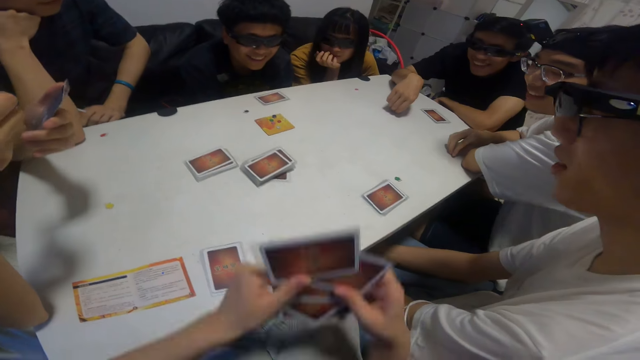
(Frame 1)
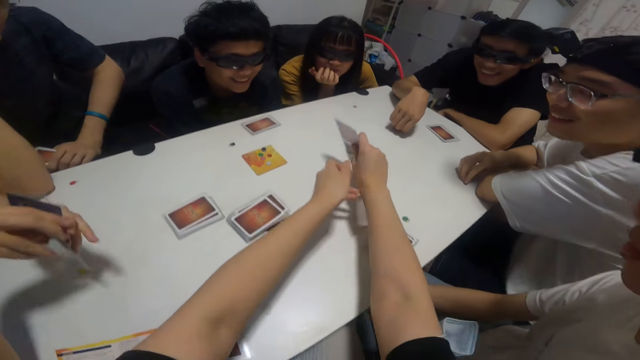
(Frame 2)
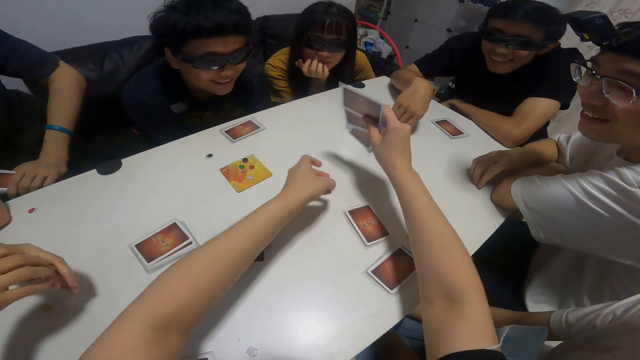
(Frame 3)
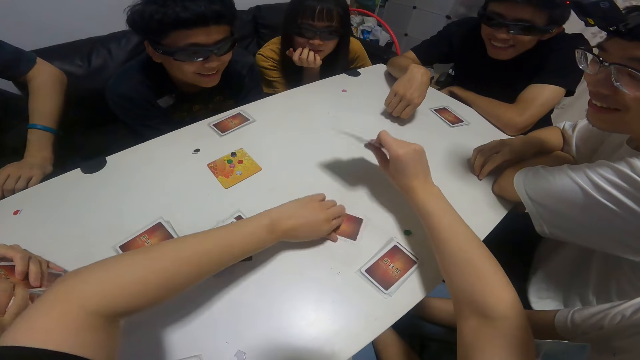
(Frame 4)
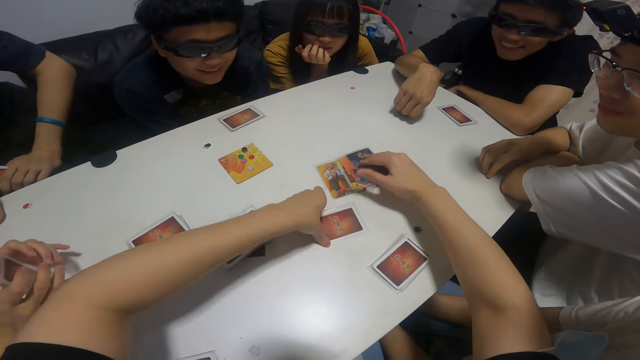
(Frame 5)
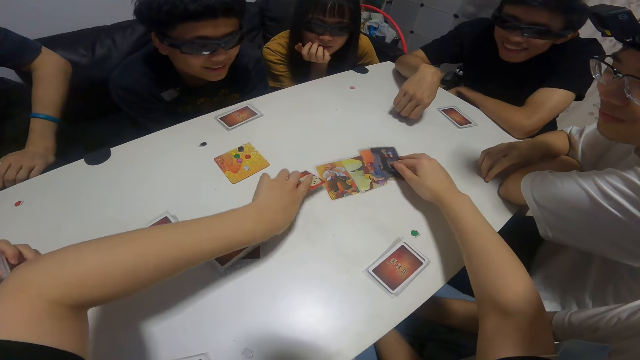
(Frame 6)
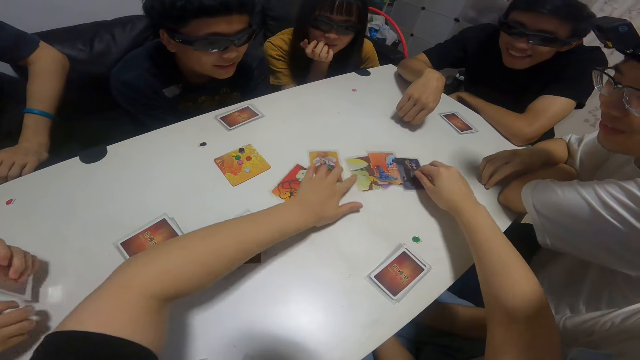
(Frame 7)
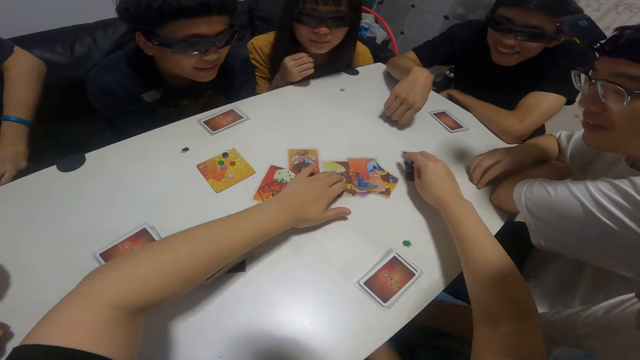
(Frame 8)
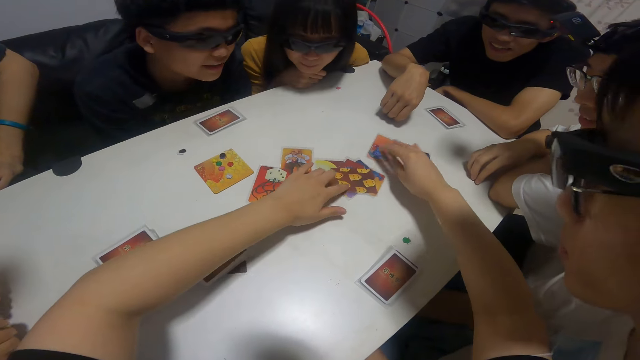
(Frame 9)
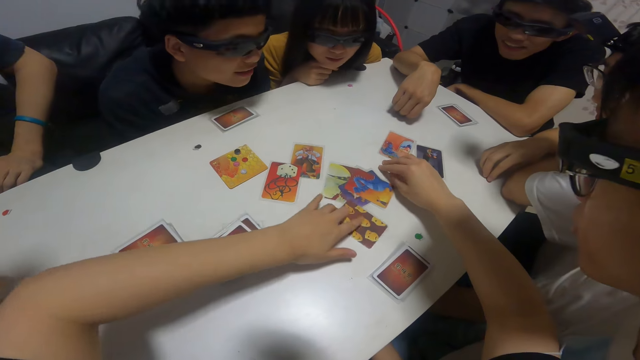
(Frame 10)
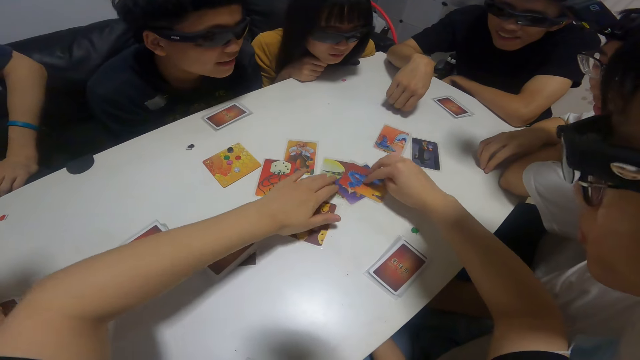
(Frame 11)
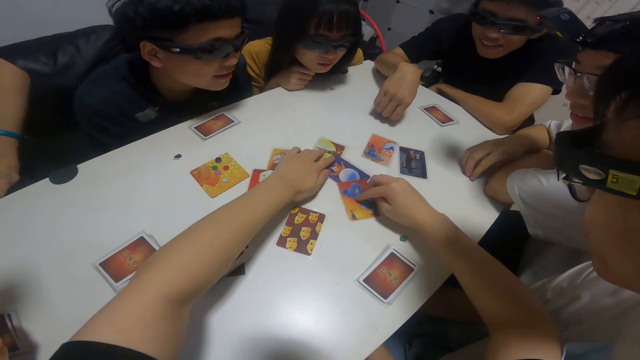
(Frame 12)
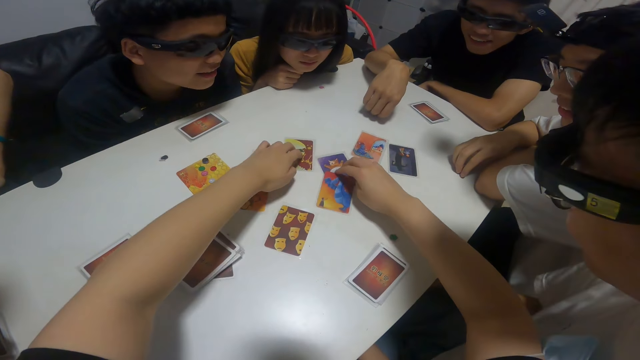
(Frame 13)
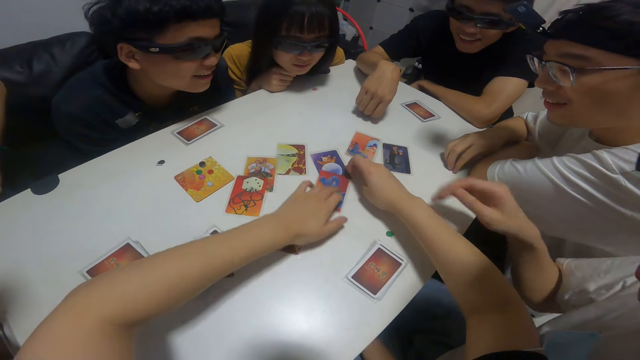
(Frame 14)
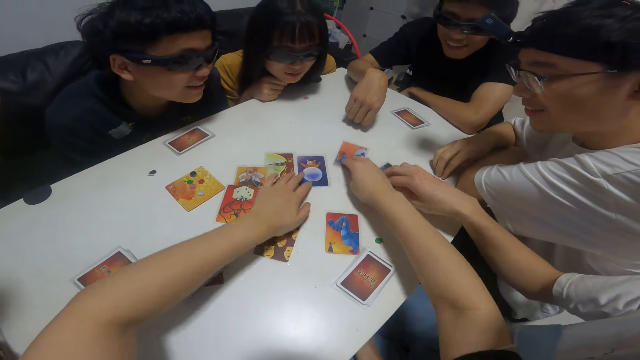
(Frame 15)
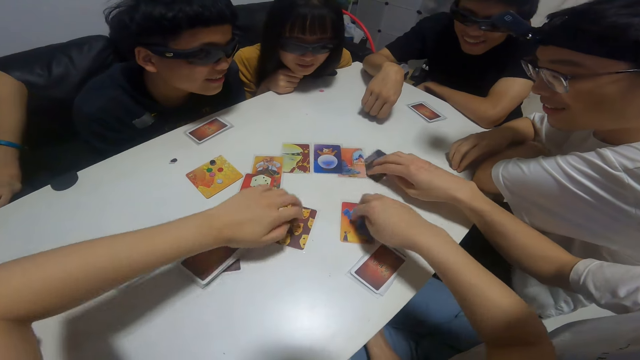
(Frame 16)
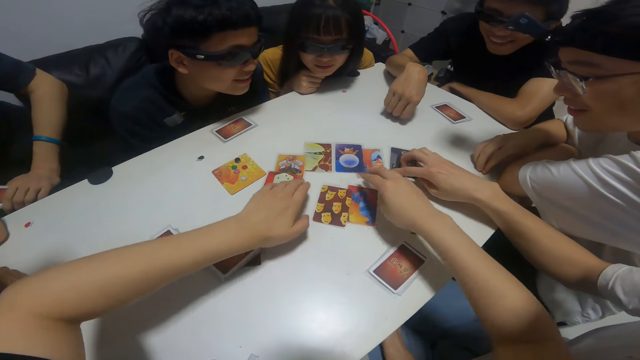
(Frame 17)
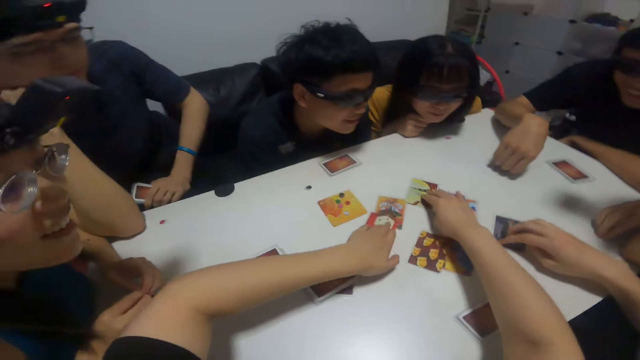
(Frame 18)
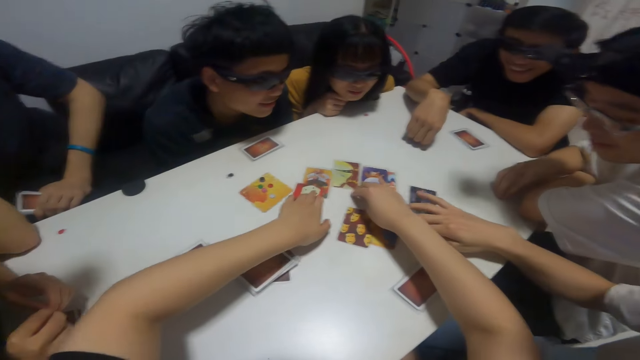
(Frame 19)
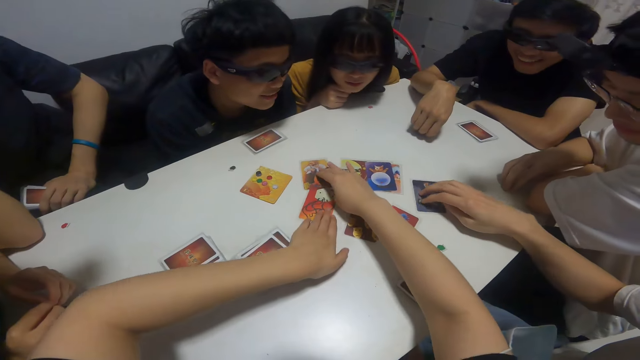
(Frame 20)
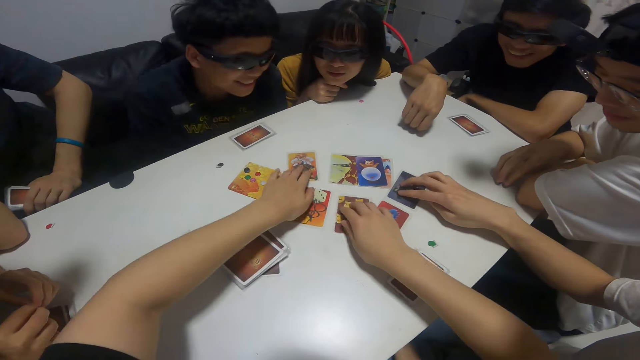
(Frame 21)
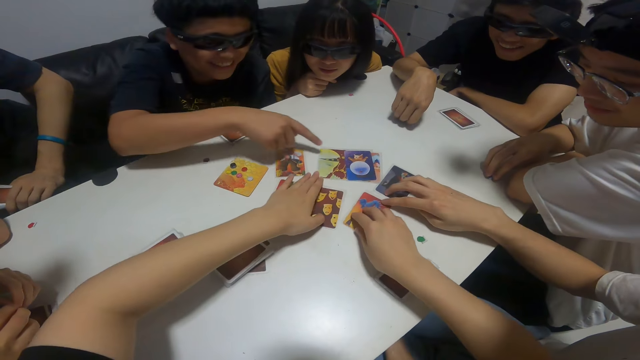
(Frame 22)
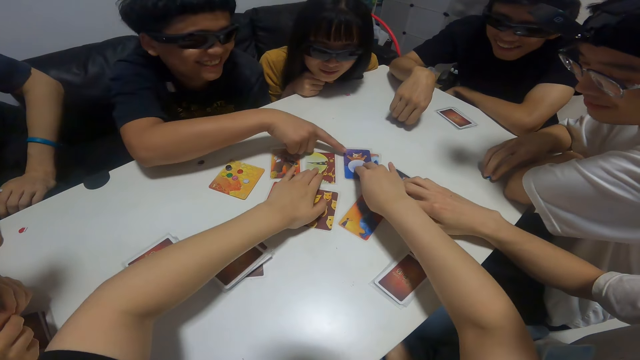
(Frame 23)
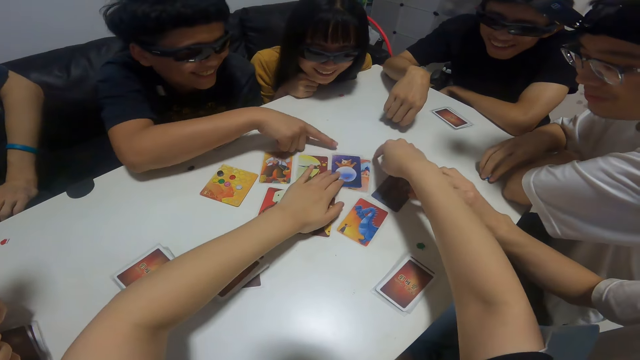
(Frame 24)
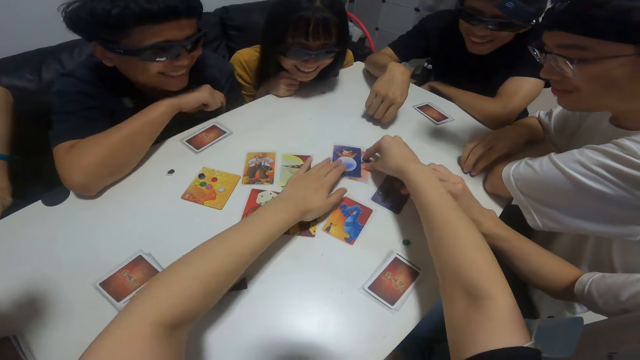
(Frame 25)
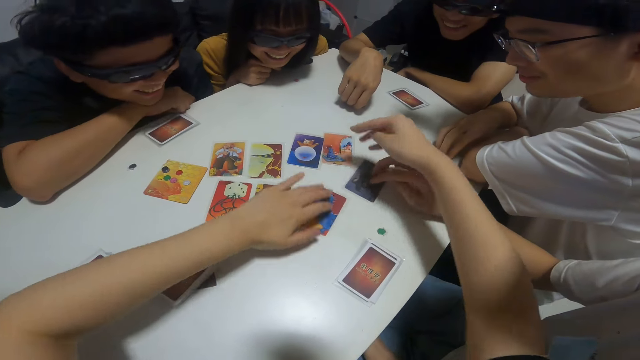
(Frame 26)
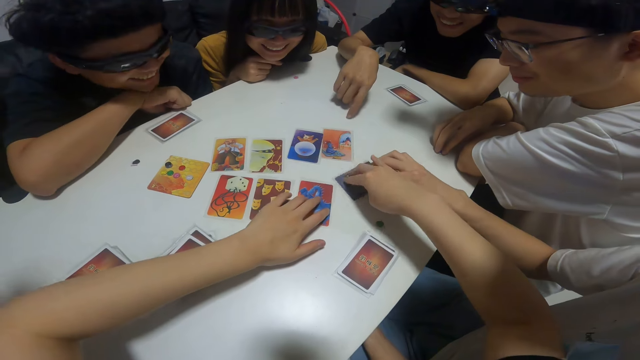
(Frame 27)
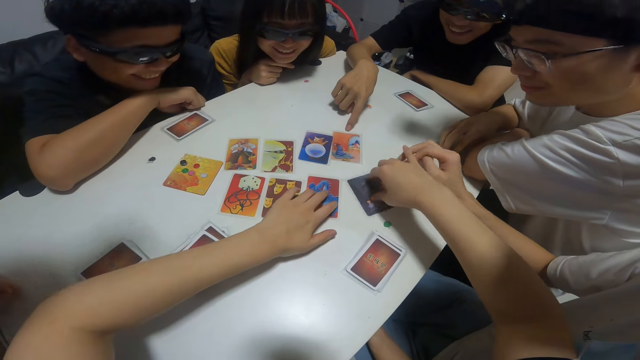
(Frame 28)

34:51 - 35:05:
The camera wearer places the cards in her hands on the table. She spreads the cards on the table with her hands. She arranges the cards. A person points at the cards.

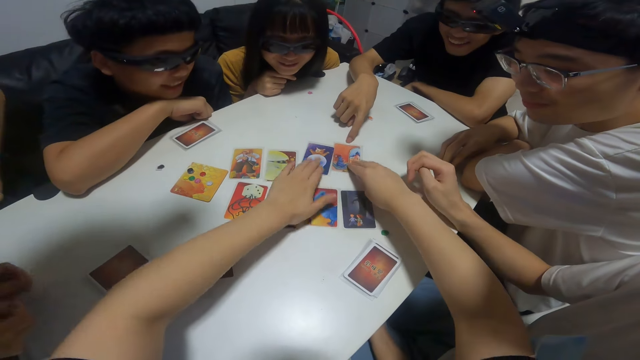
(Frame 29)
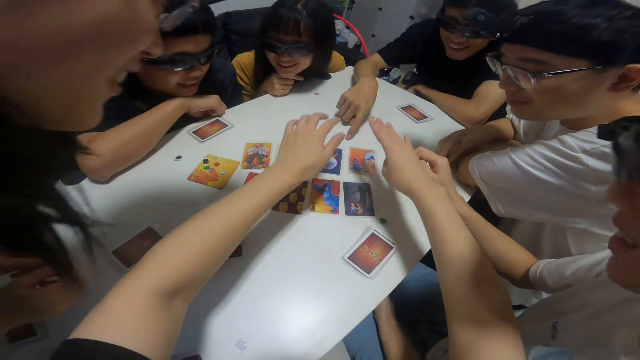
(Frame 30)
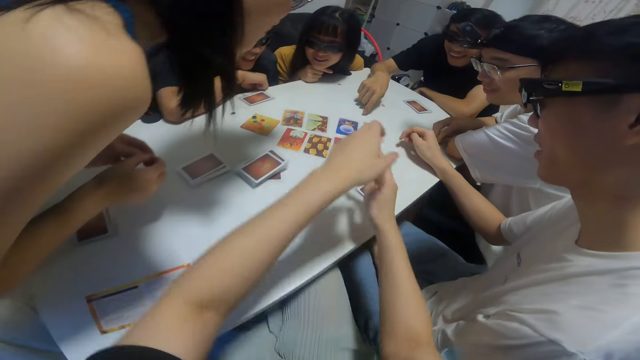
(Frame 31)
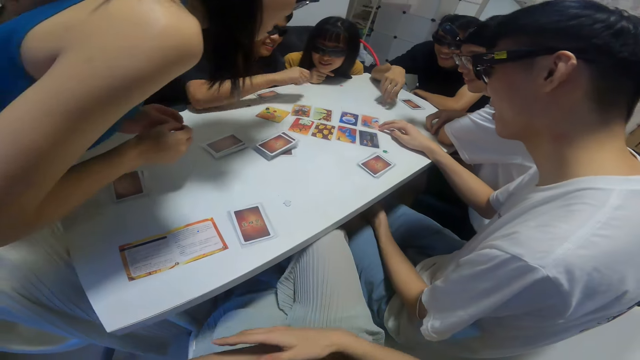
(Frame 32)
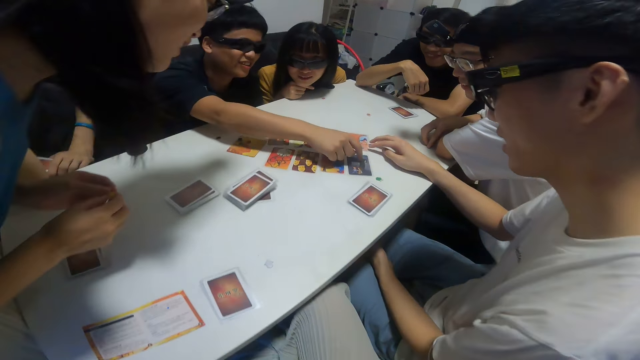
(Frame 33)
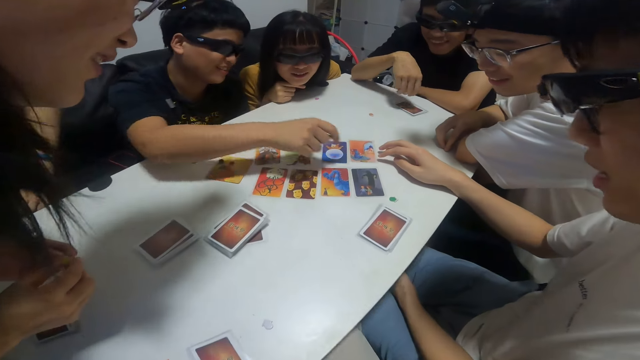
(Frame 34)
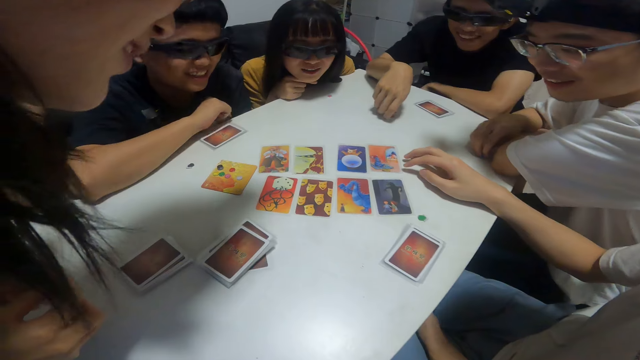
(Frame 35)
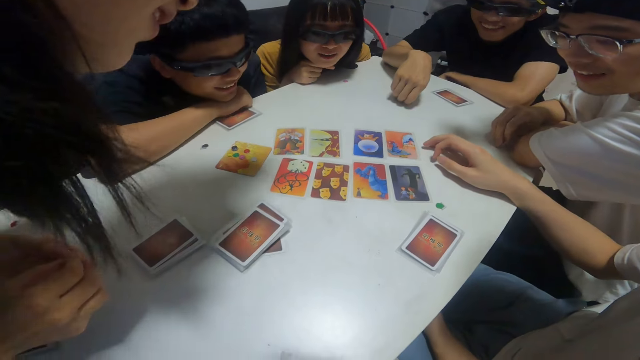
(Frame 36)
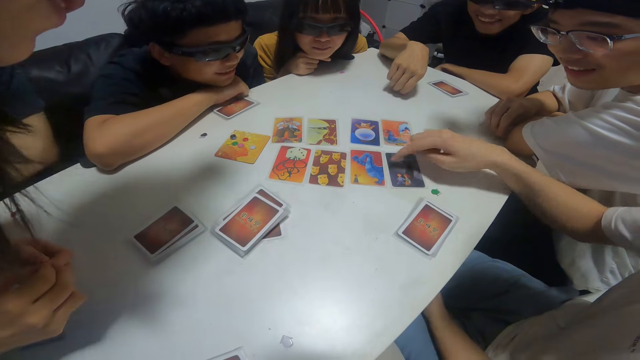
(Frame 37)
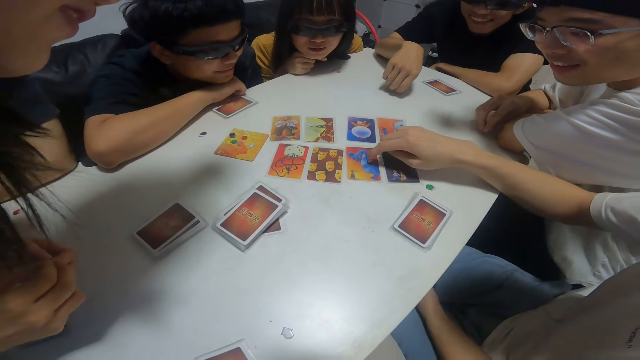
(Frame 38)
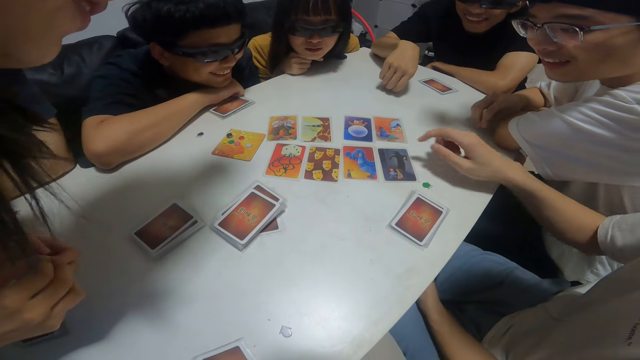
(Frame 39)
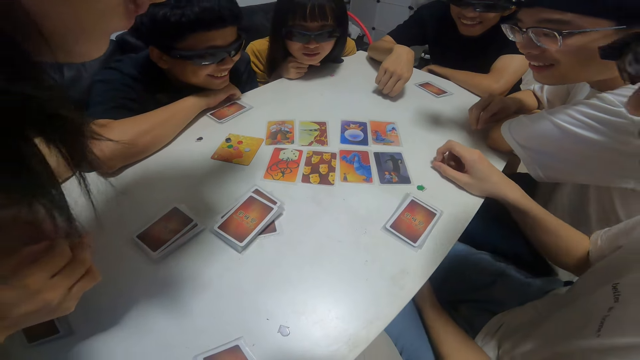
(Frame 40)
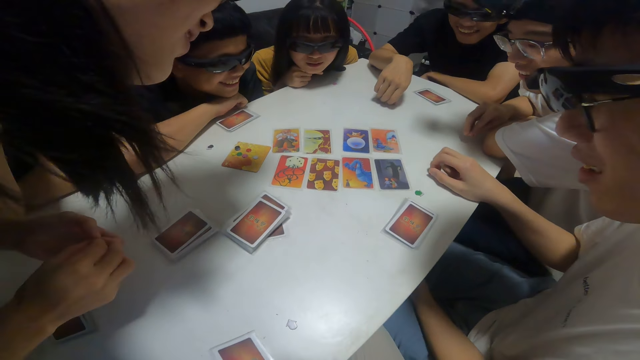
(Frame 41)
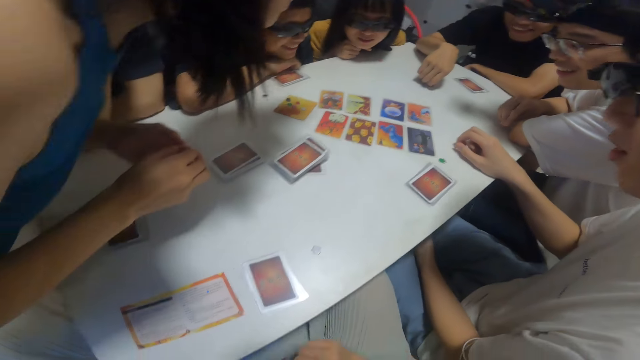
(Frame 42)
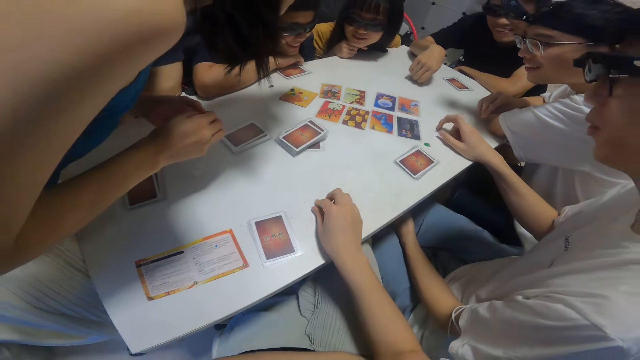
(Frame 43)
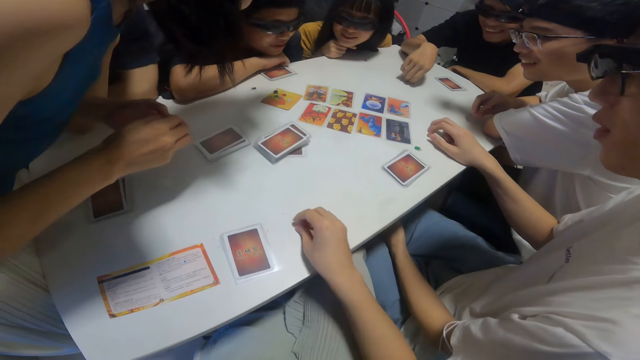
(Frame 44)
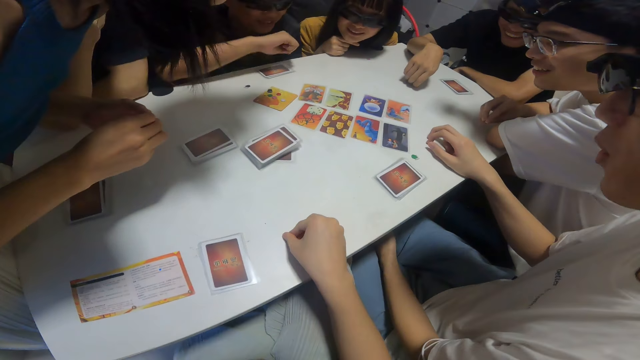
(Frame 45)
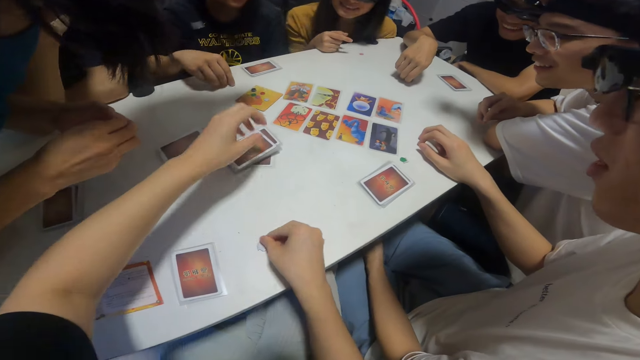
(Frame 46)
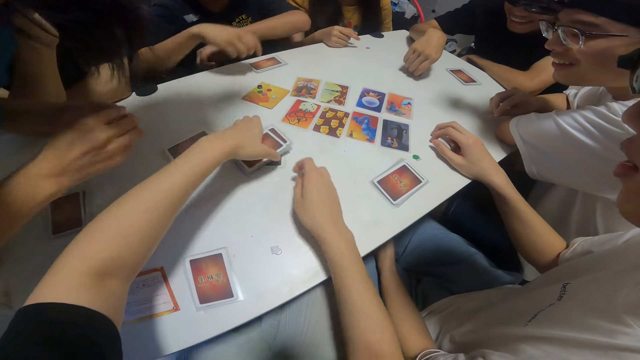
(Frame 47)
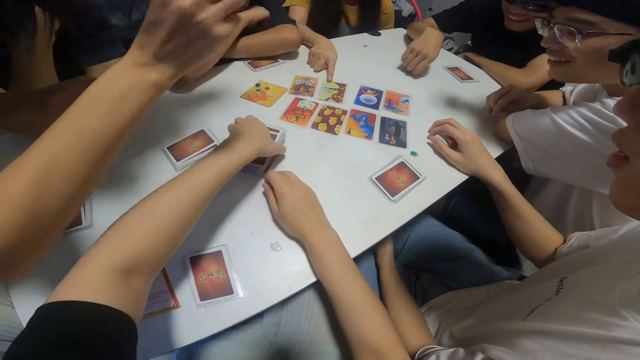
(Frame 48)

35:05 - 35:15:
The camera wearer looks around. A person points at a card. A boy touches a card on the table with his right hand. Another boy touches a card on the table with his right hand. The camera wearer looks around. They pick something.
